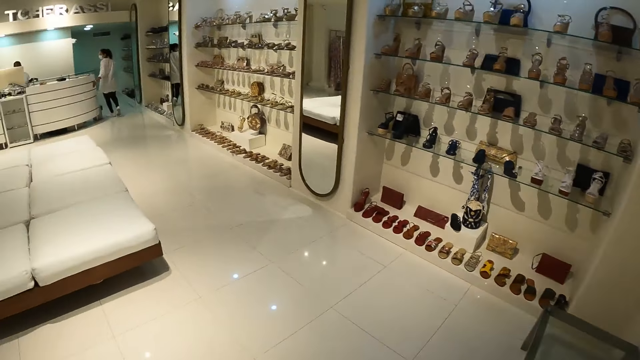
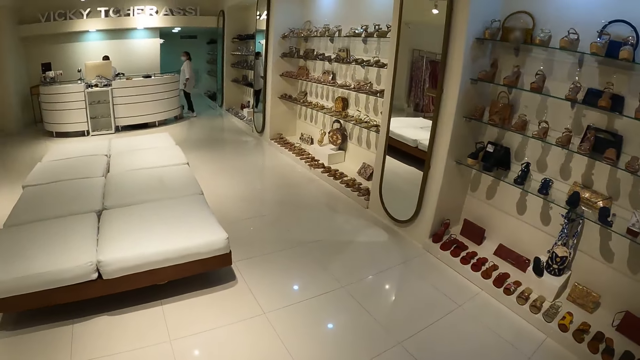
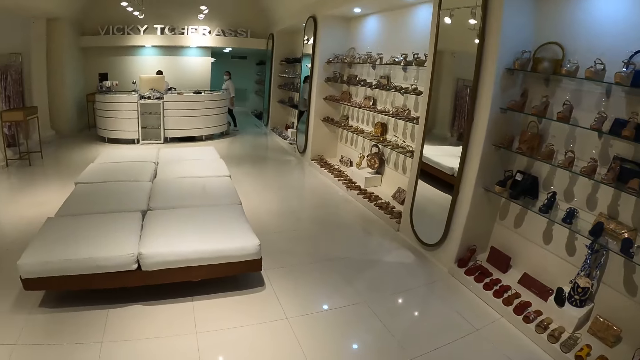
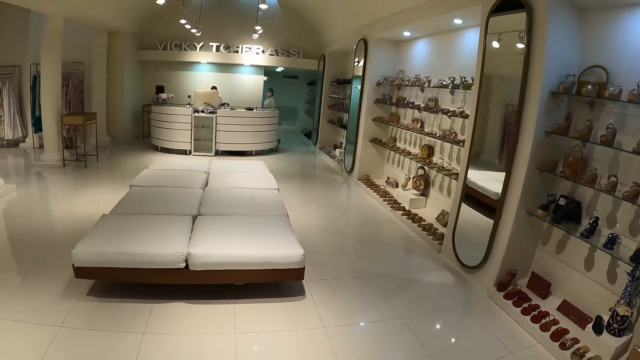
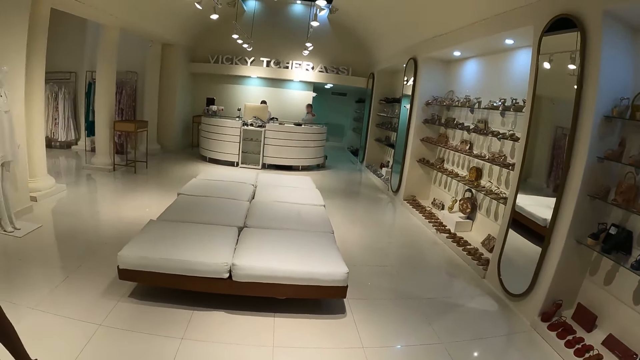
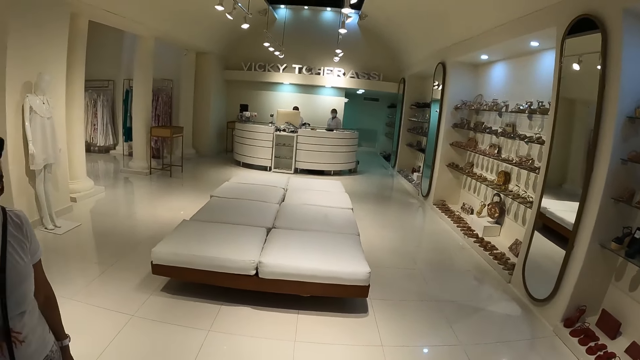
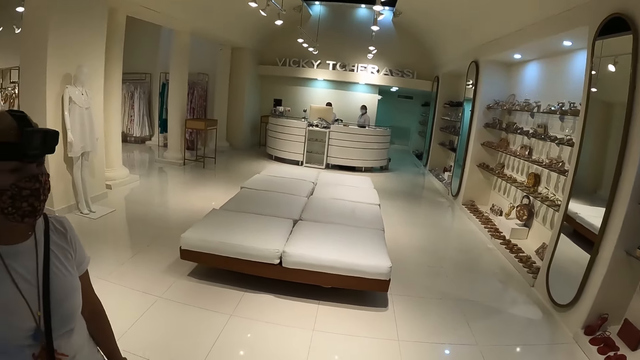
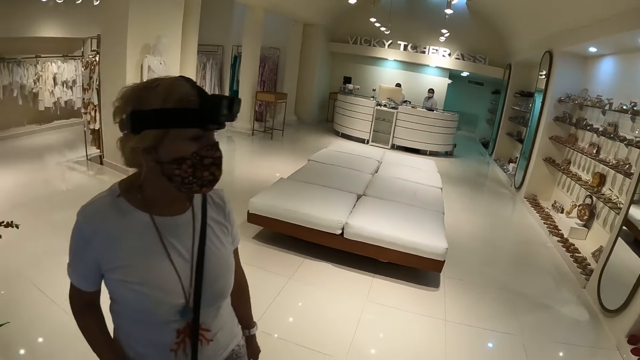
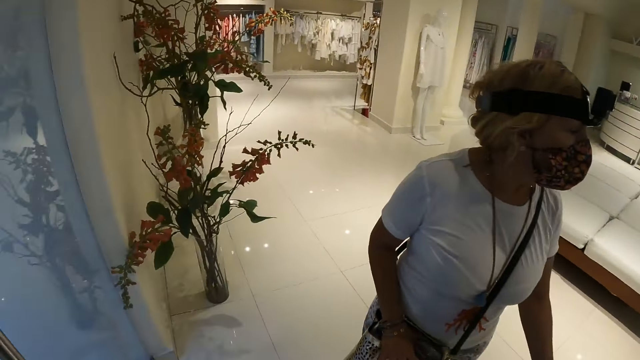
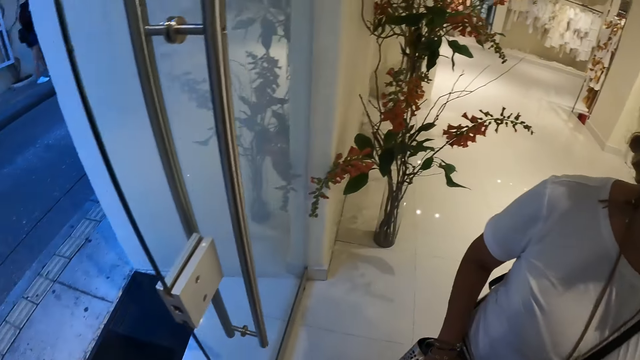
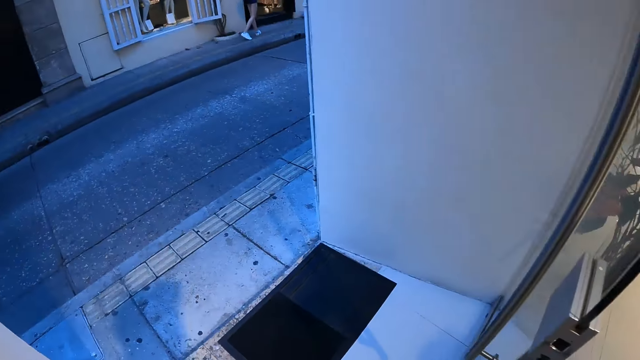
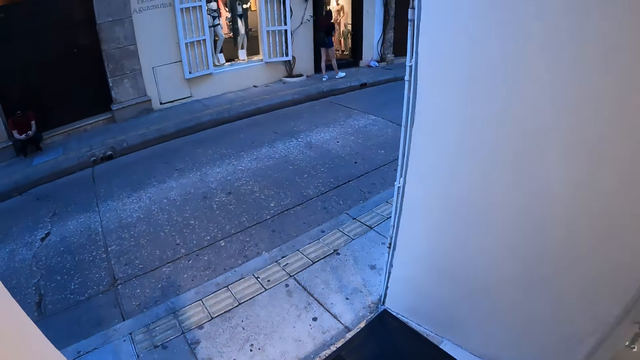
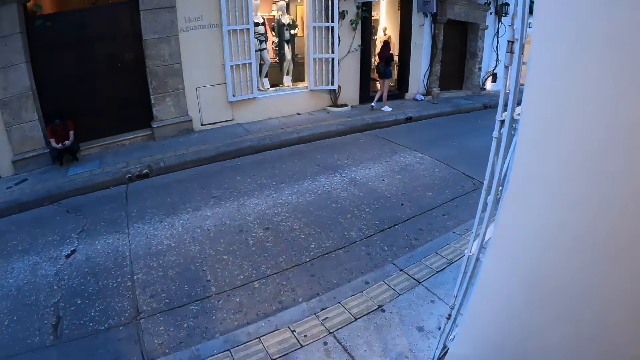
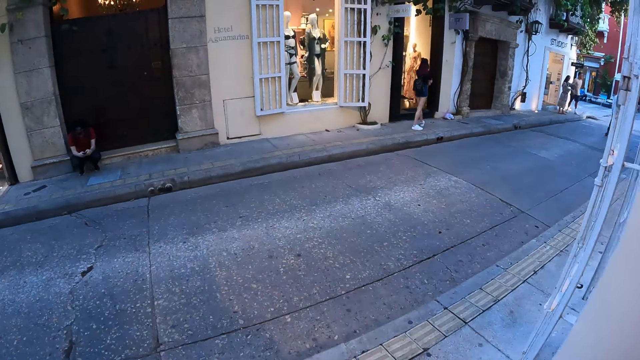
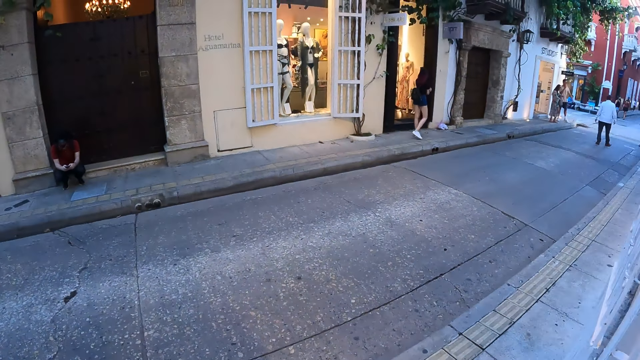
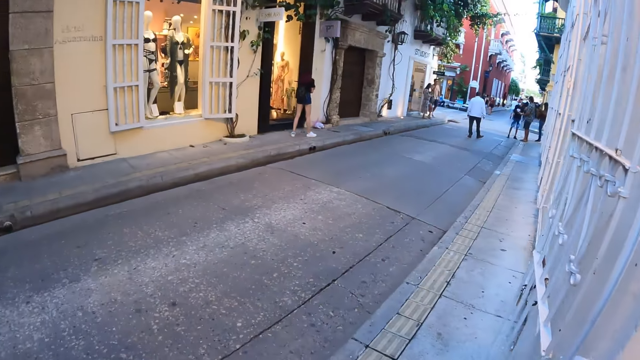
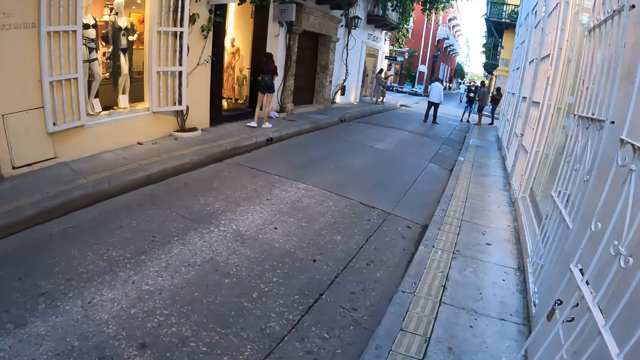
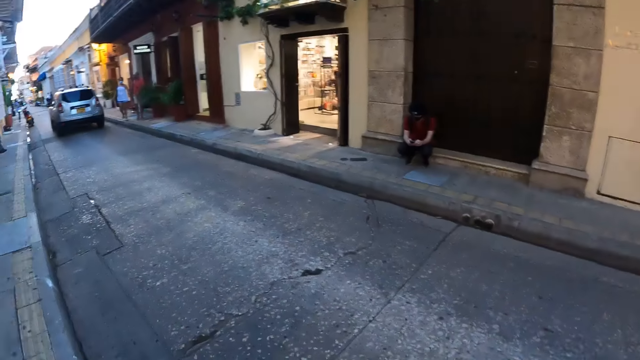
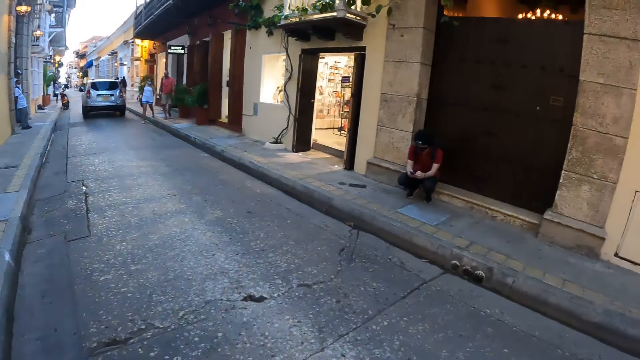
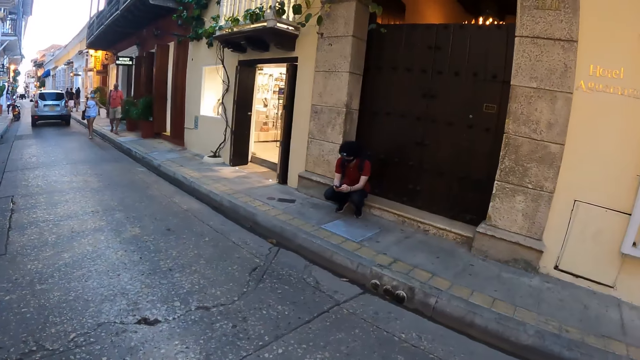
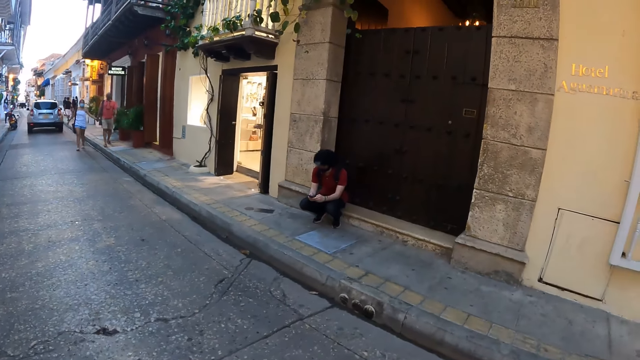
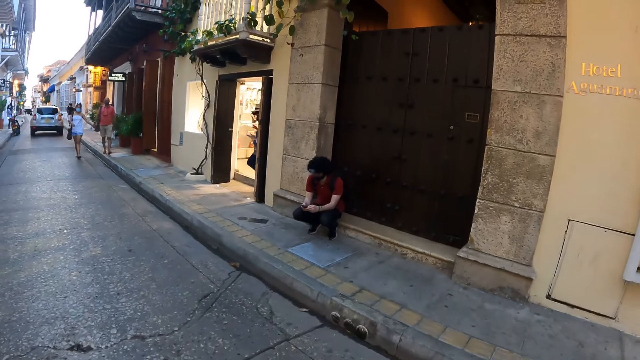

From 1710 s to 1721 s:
The camera wearer walks out of the clothing store.

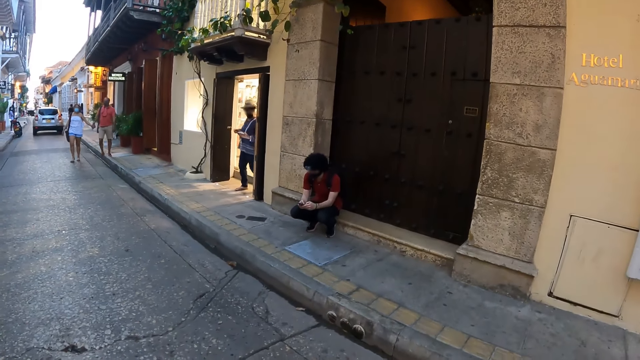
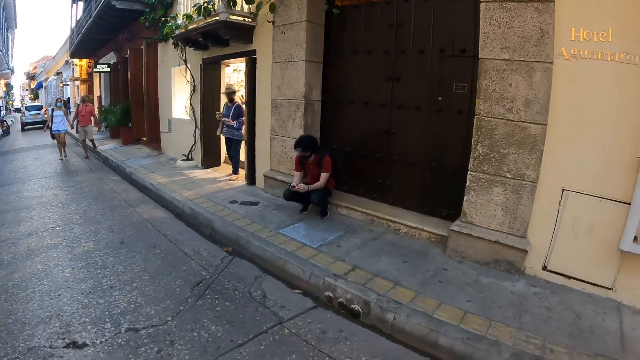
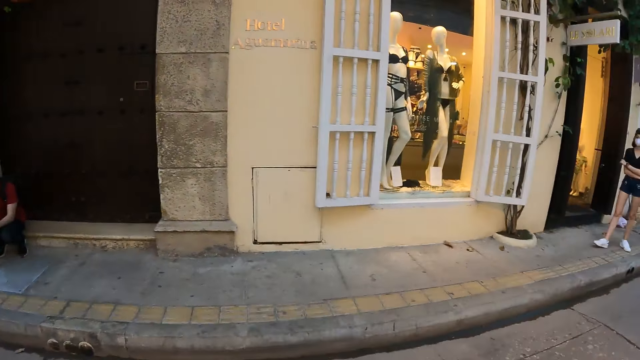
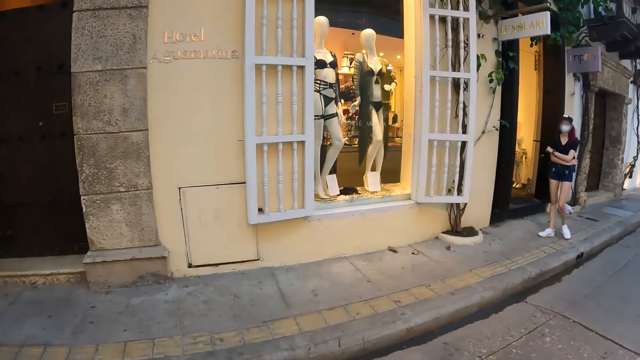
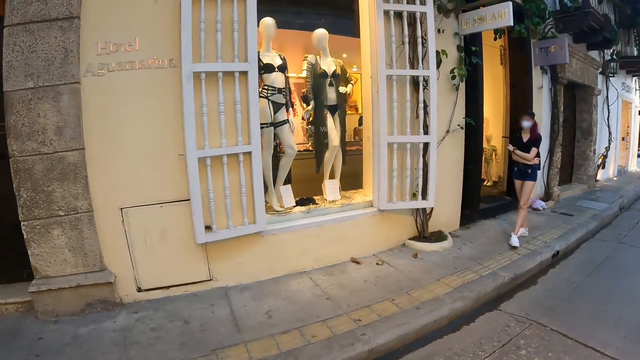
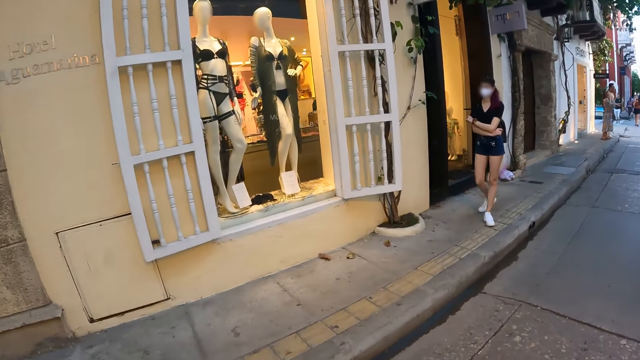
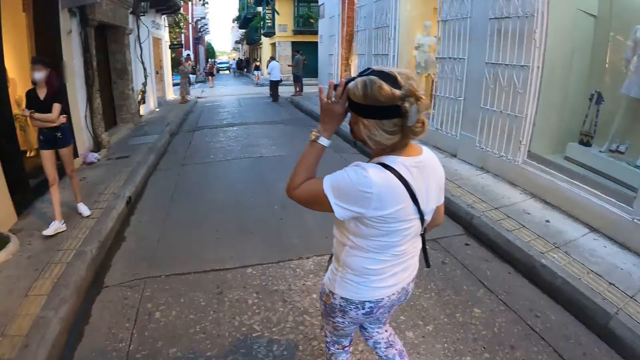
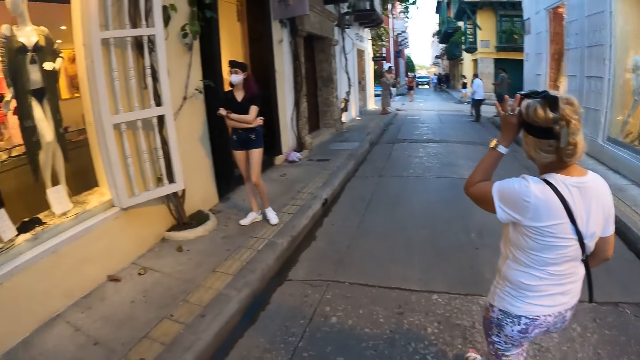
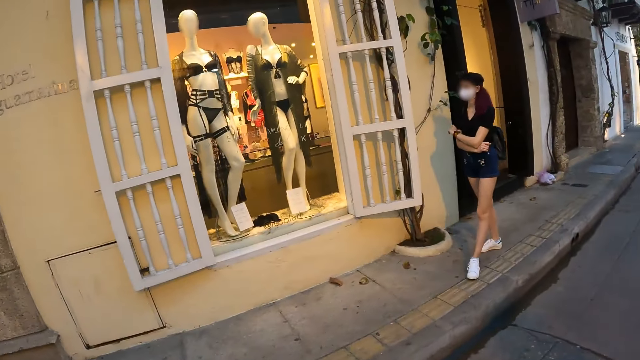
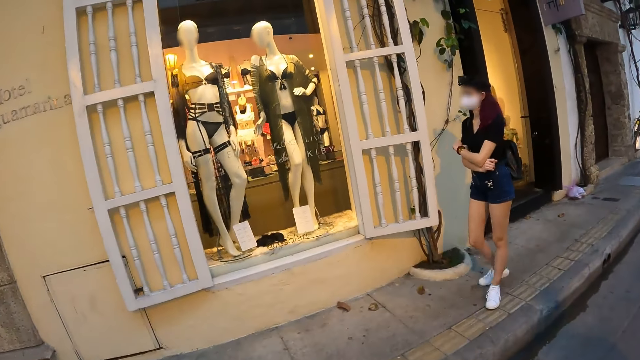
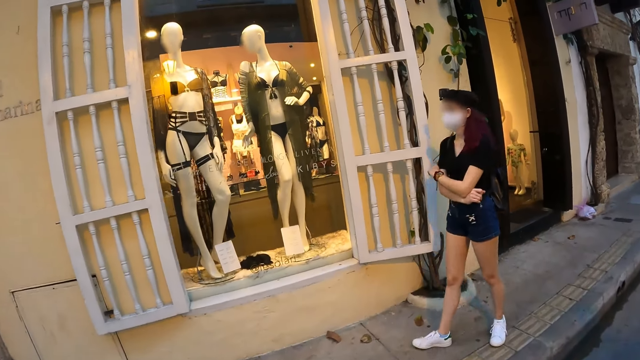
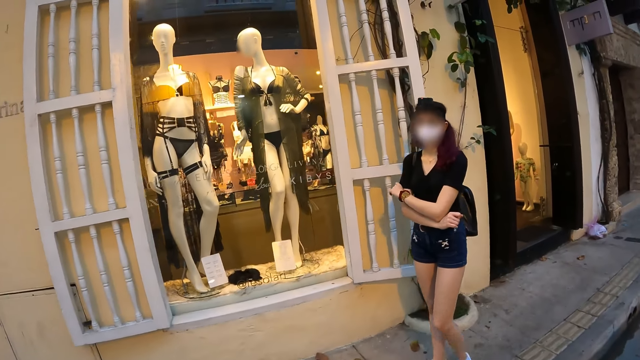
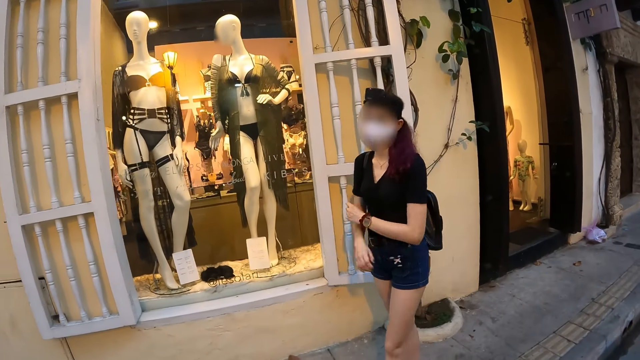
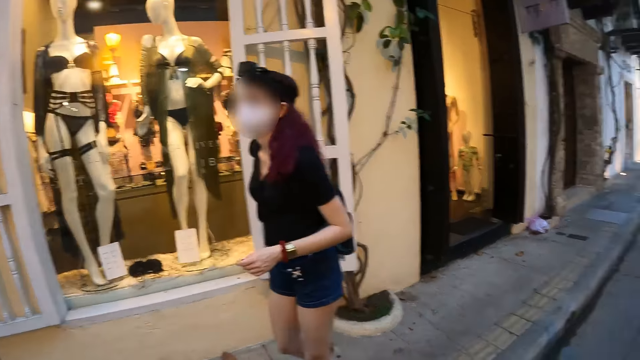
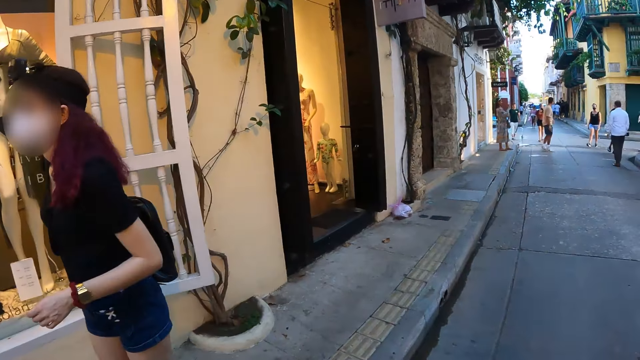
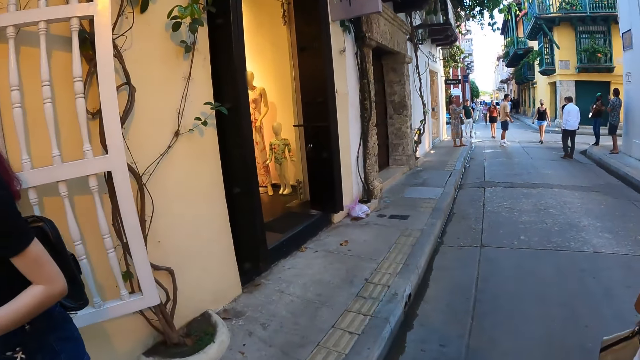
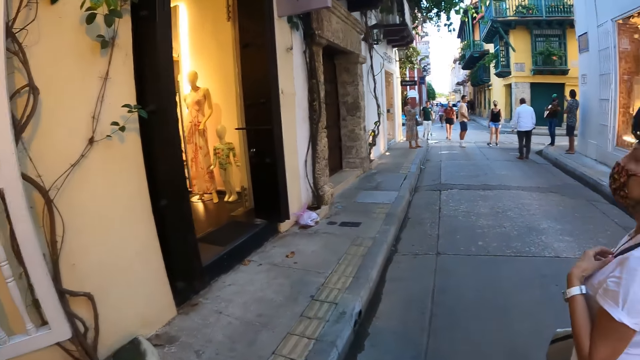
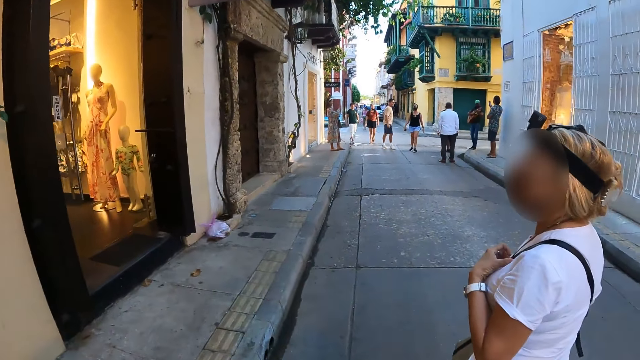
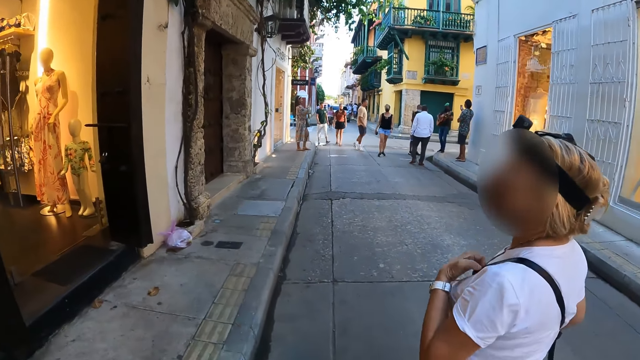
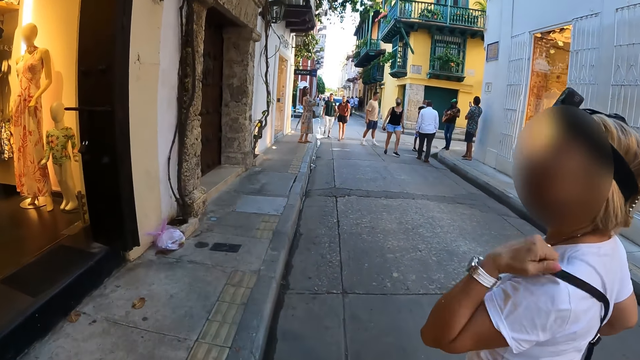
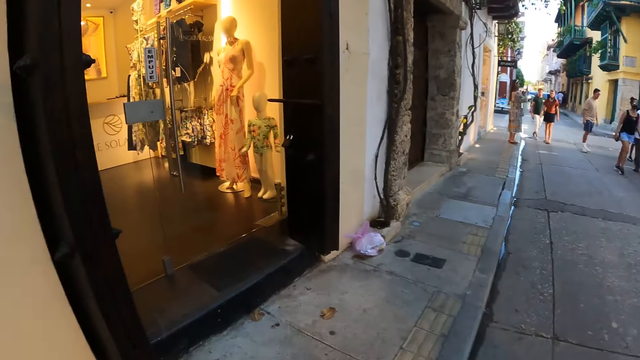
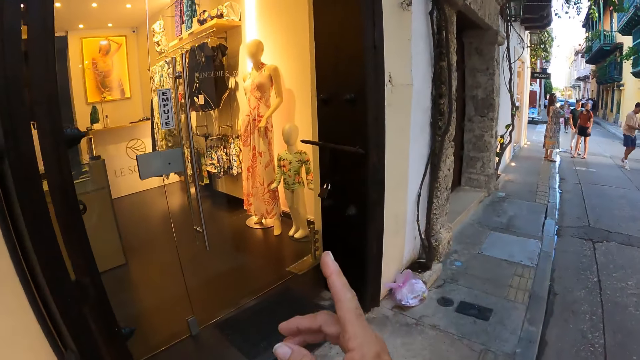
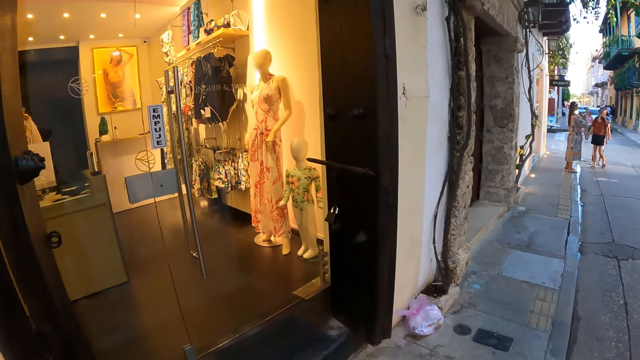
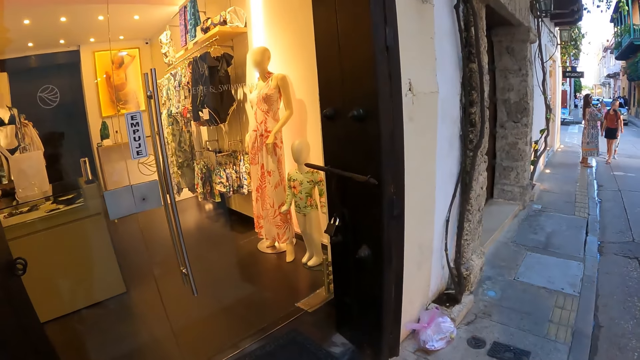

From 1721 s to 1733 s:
The woman adjusts a camera on her head with her left hand. The camera wearer walks past another woman. The first woman removes a bag strap from her shoulder with her left hand. The camera wearer points at something with the right hand.
